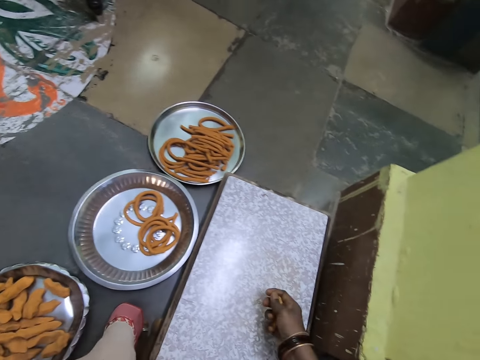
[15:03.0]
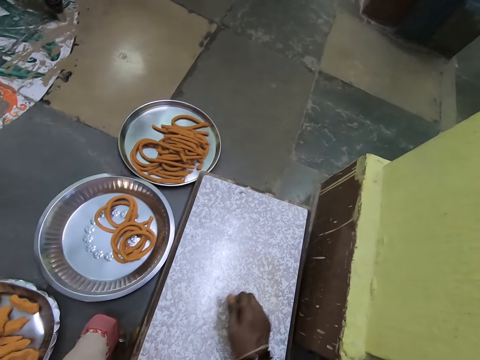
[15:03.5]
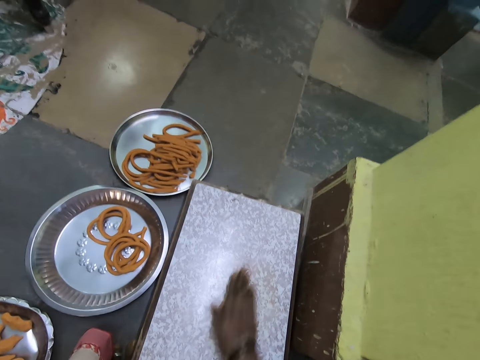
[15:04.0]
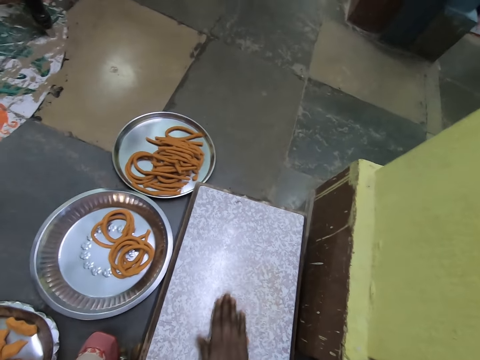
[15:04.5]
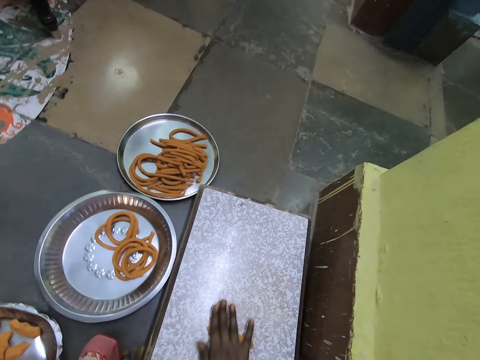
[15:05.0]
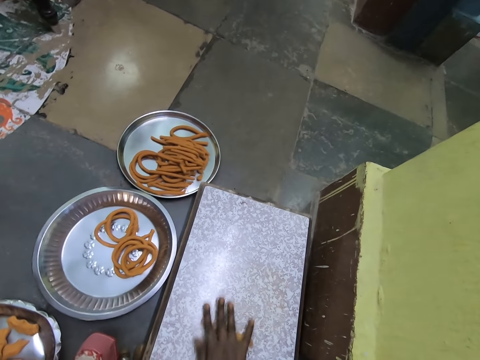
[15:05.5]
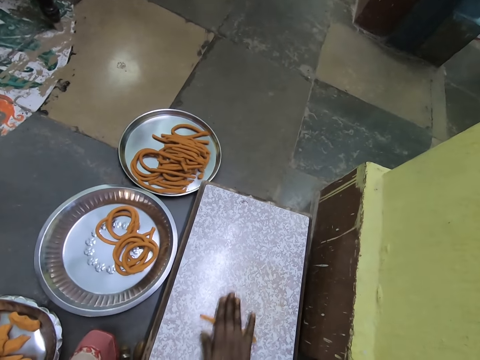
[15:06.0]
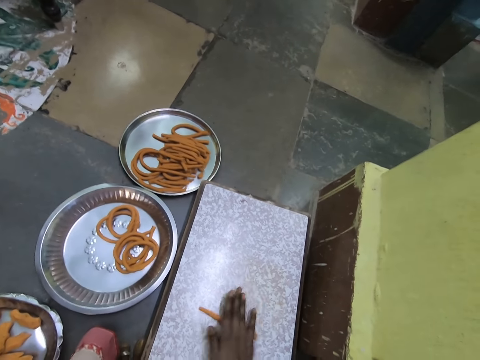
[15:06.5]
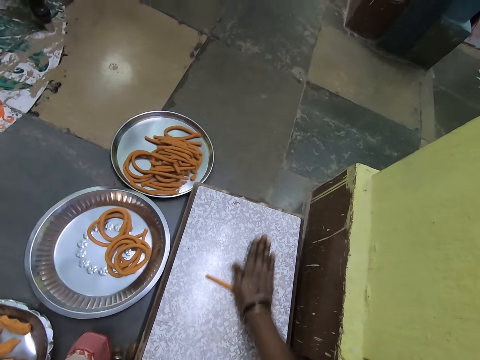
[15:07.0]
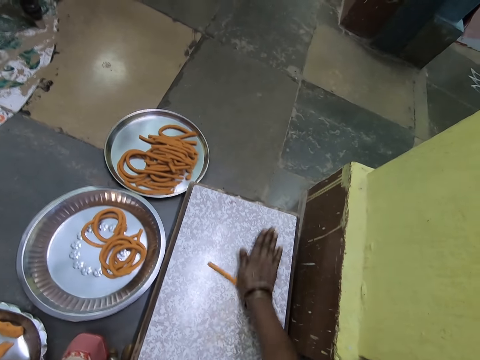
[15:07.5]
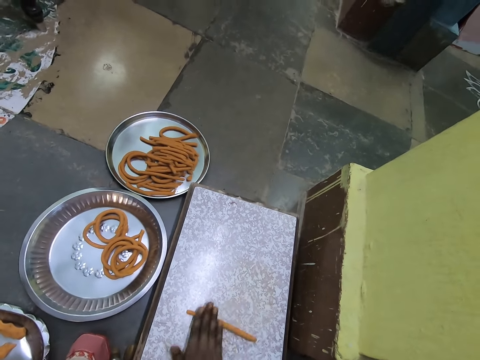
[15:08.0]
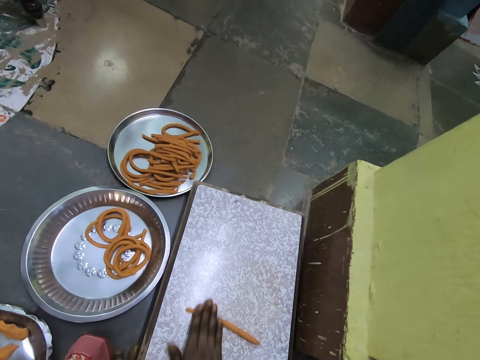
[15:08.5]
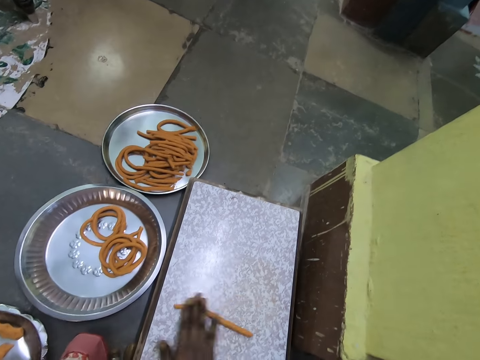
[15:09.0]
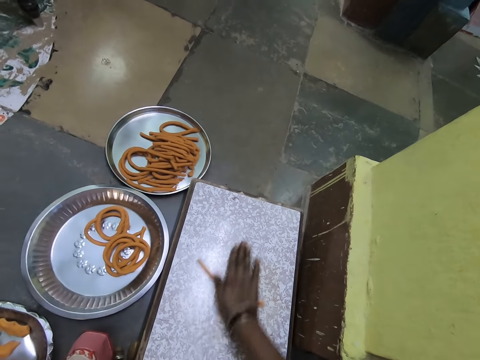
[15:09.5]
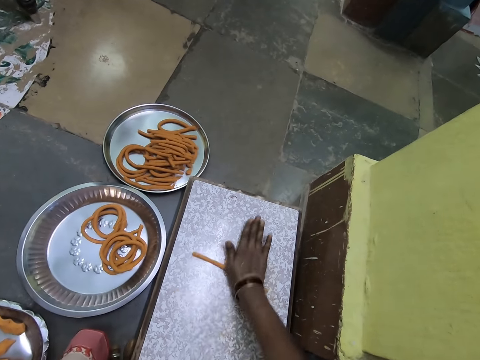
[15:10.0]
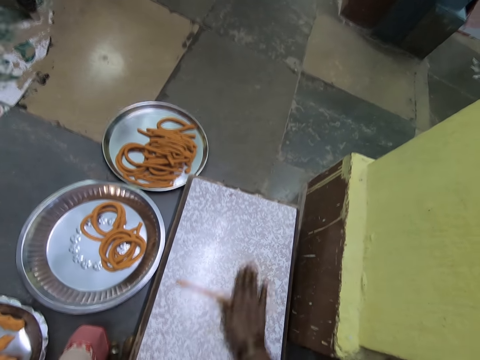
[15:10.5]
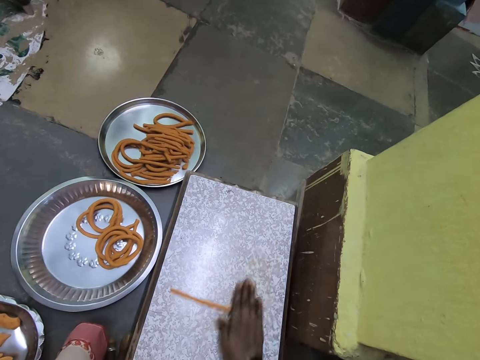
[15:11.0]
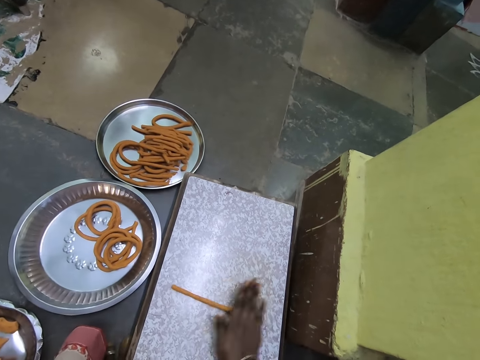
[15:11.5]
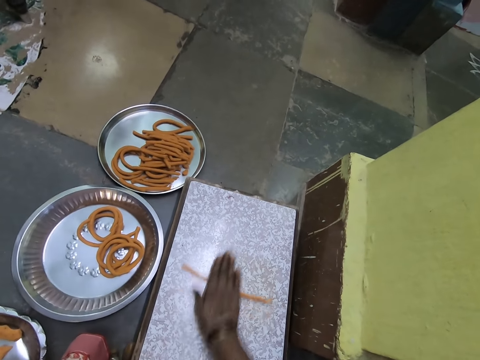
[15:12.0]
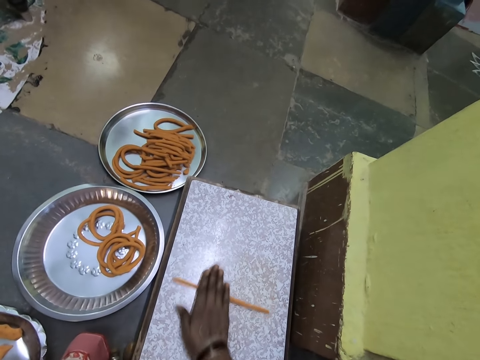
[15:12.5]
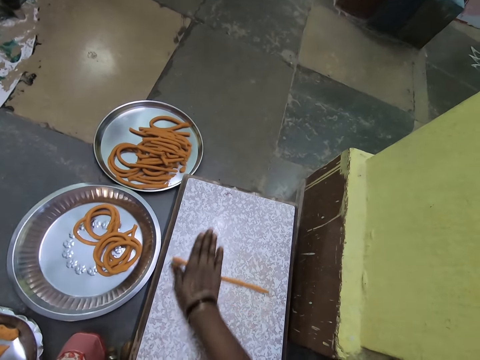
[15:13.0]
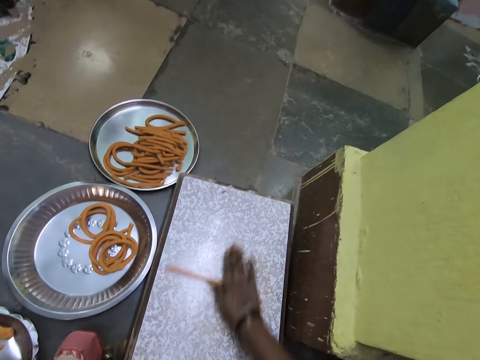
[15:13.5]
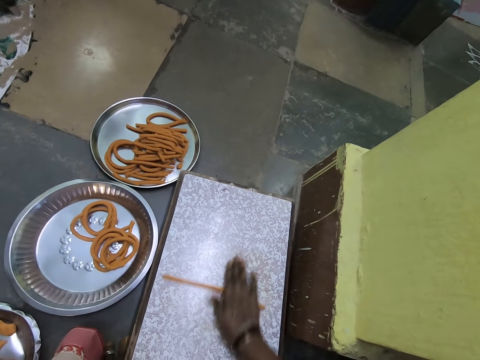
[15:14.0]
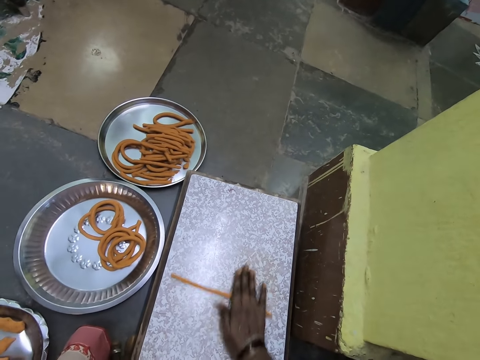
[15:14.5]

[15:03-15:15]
The camera wearer clenches a piece of dough on their fists. They roll the piece of dough on a rolling board.

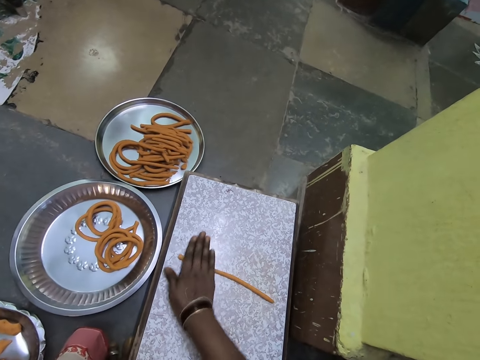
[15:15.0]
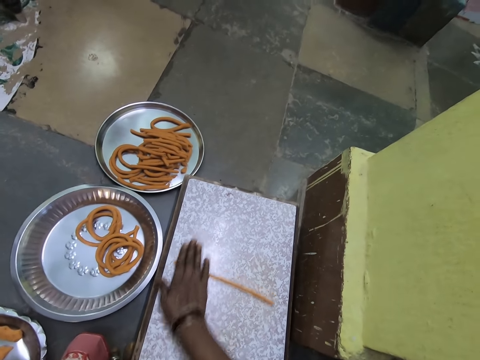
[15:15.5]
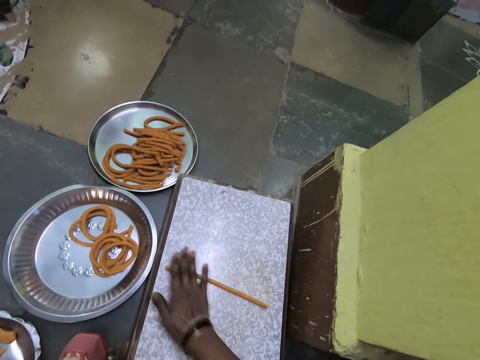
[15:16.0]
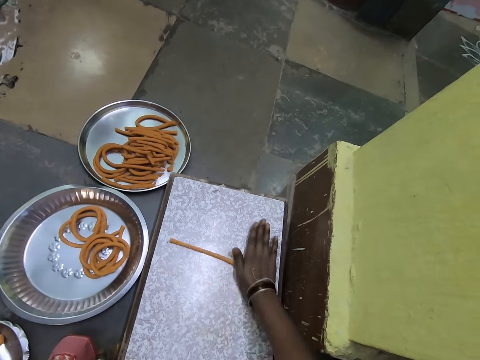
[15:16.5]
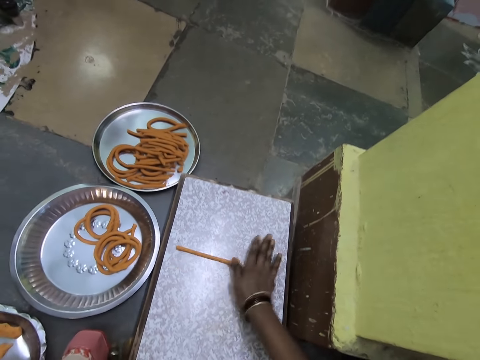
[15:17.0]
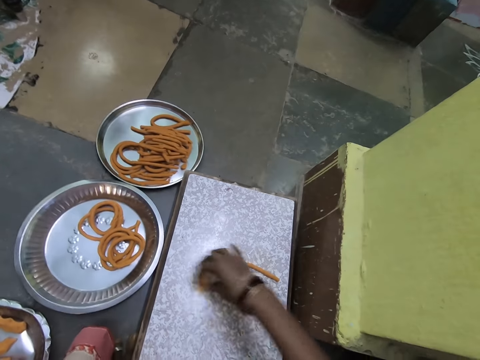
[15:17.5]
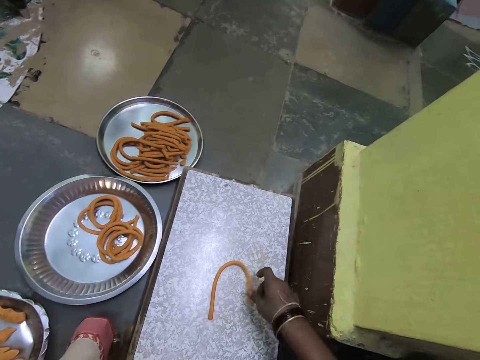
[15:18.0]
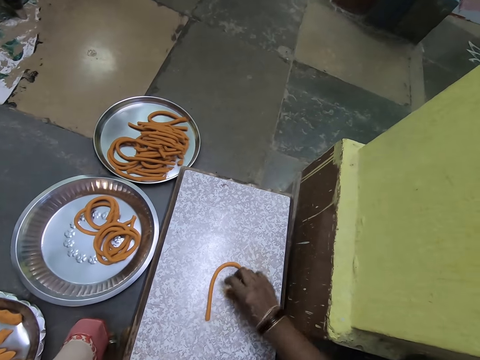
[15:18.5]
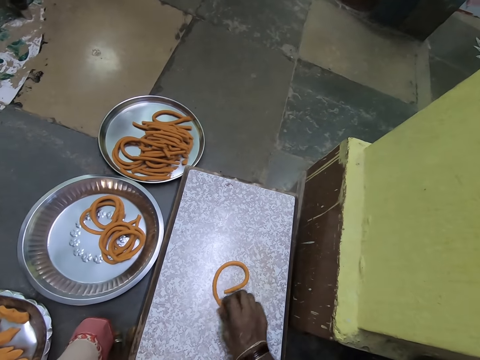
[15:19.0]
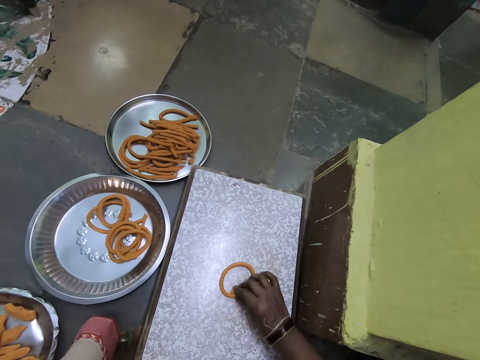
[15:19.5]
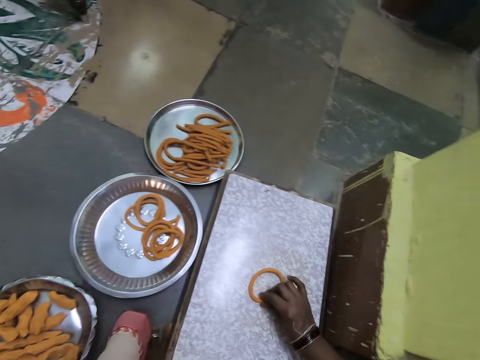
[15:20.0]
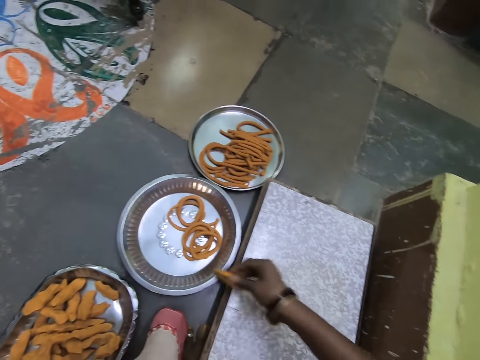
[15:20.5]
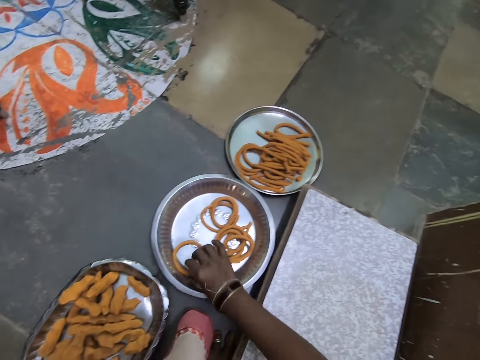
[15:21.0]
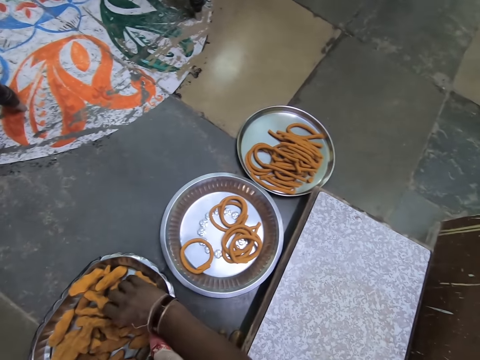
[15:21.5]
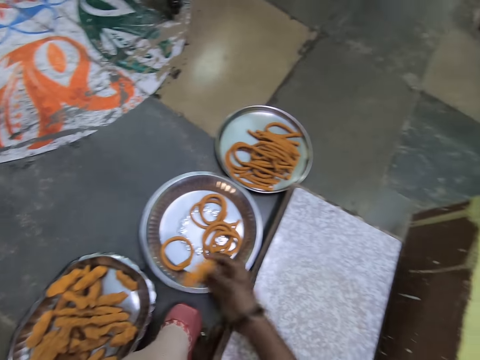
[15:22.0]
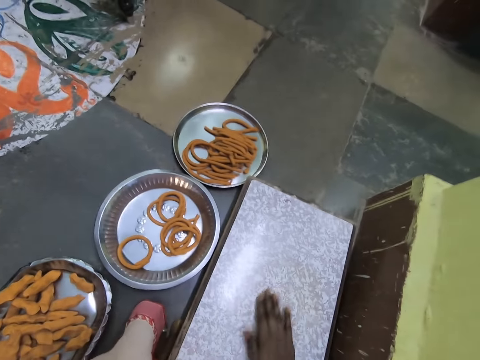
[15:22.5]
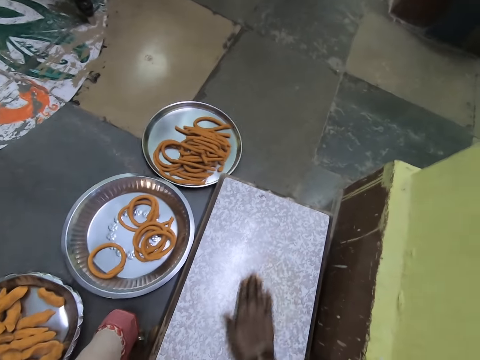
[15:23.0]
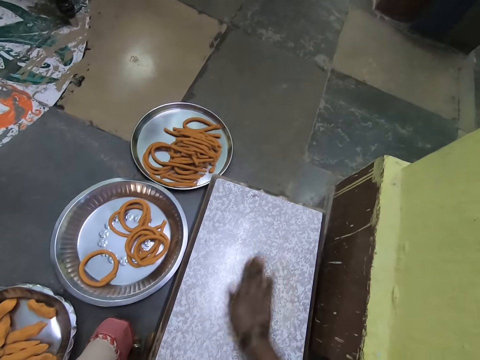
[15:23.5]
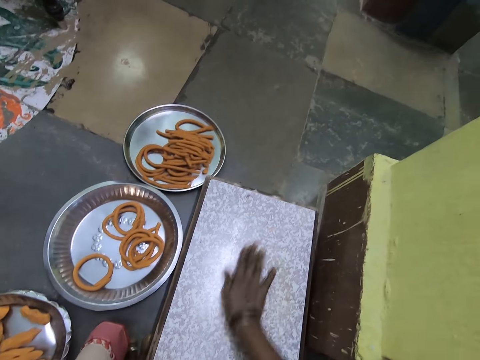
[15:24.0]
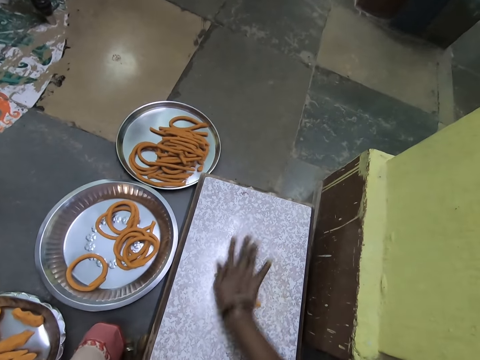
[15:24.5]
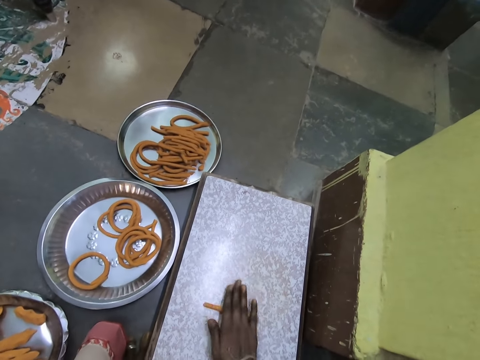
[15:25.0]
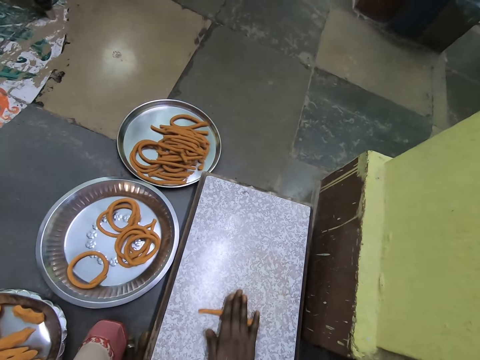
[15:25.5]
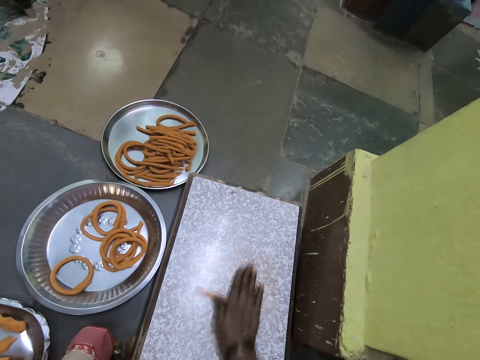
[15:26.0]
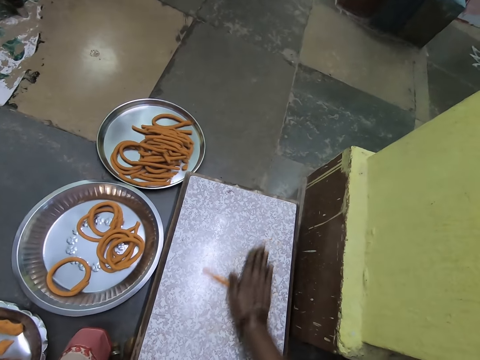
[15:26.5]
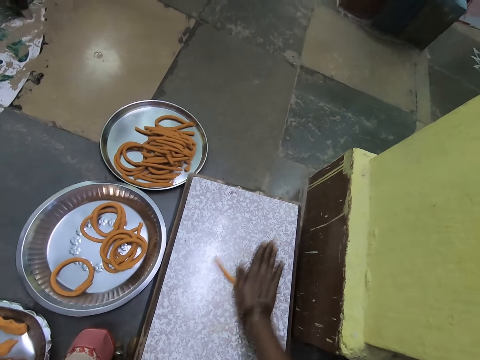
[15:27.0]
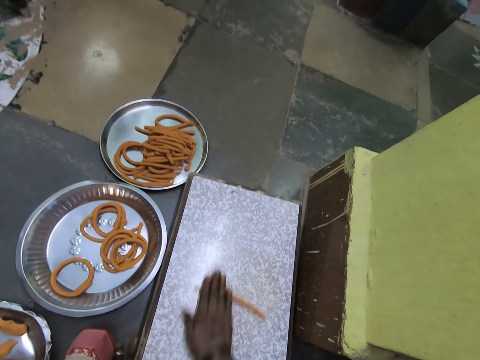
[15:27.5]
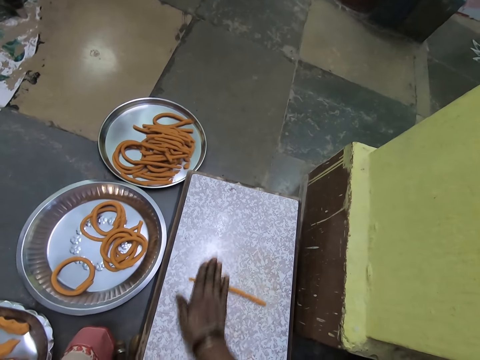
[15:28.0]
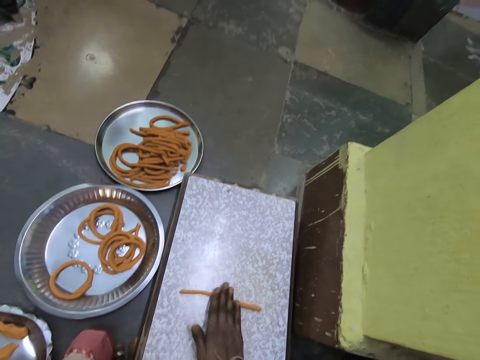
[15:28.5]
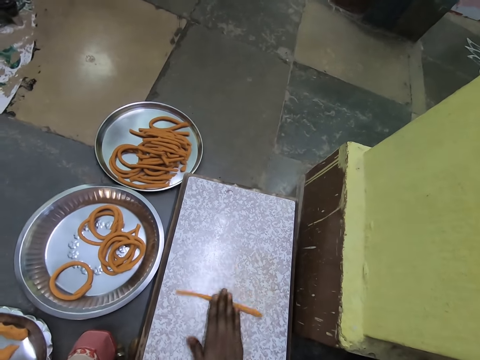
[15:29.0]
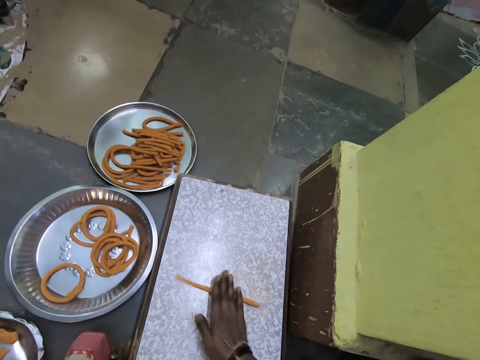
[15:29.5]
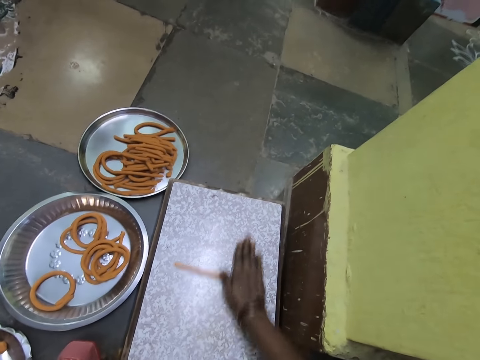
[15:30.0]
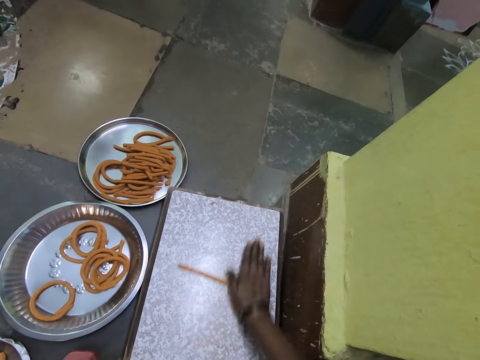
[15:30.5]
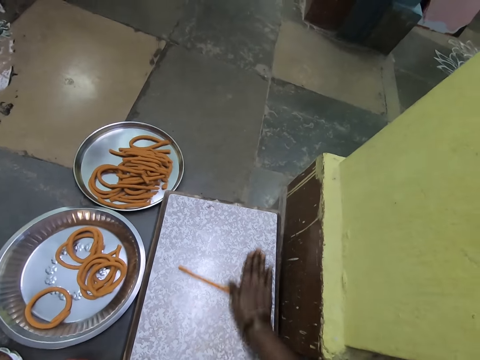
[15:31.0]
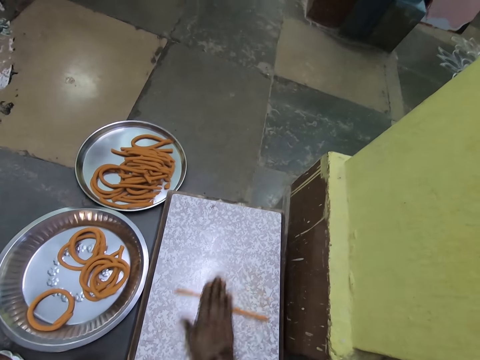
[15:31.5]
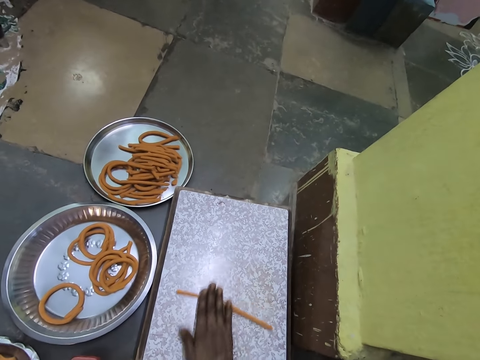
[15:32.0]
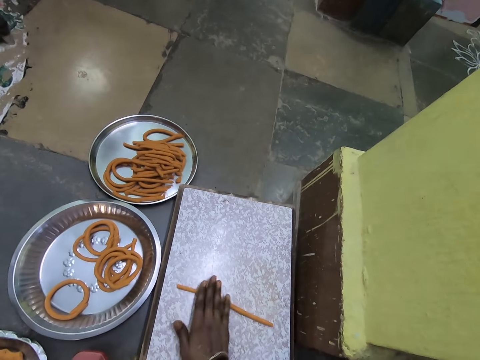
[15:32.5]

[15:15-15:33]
The camera wearer pulls on an end of a piece of dough. They pinch the piece of dough. They pick up the piece of dough. They lay the piece of dough onto a metal tray. They pick up the piece of dough from the metal tray. They roll the piece of dough on a rolling board.
